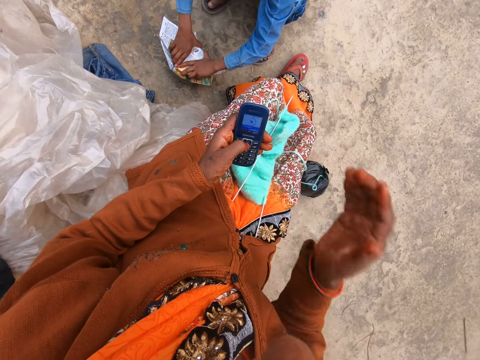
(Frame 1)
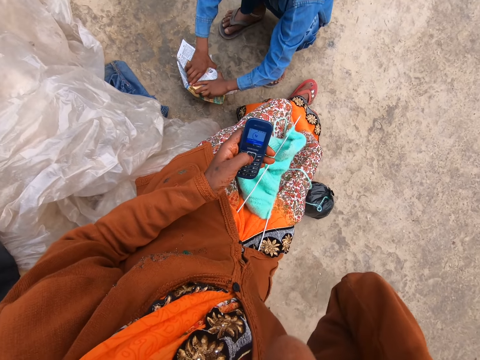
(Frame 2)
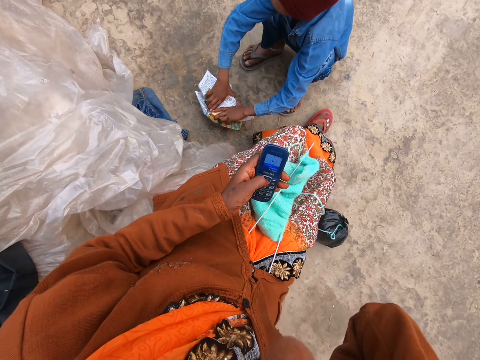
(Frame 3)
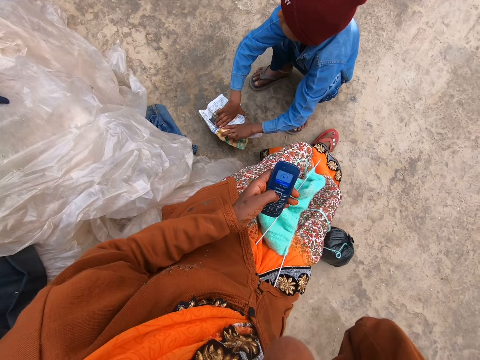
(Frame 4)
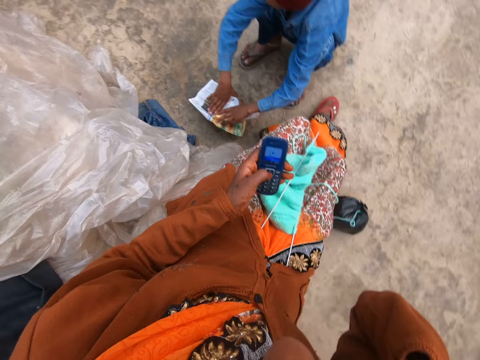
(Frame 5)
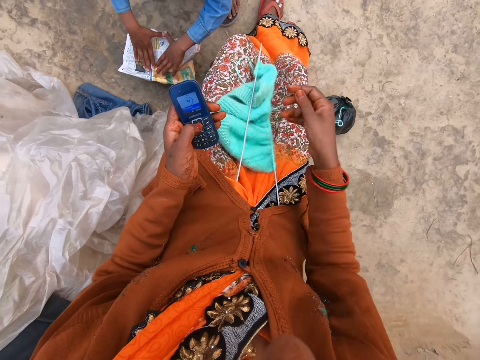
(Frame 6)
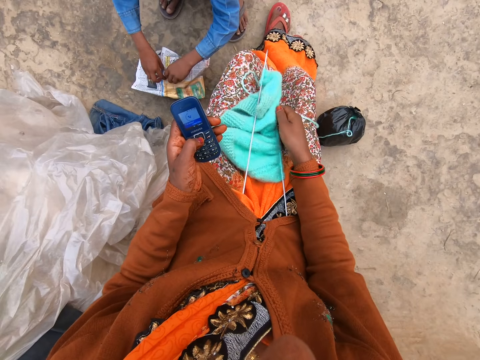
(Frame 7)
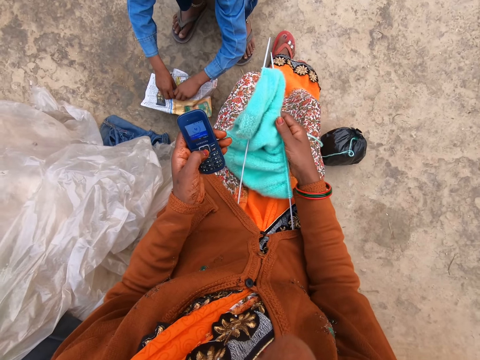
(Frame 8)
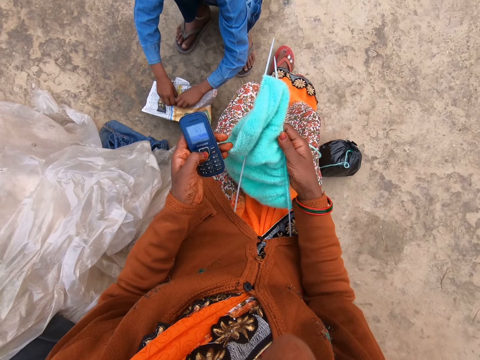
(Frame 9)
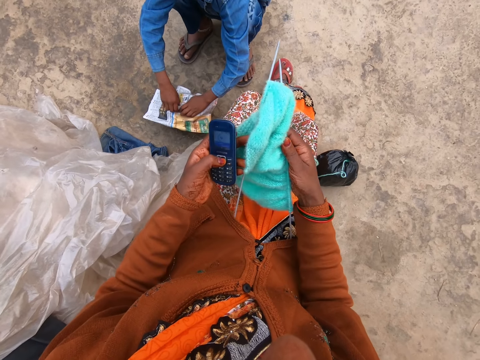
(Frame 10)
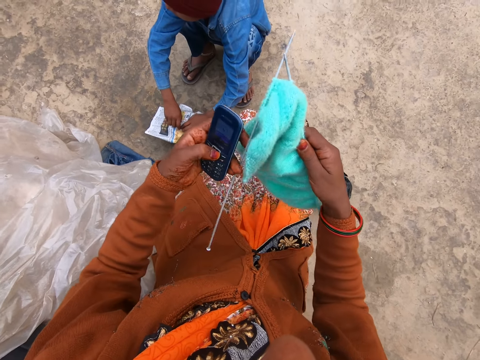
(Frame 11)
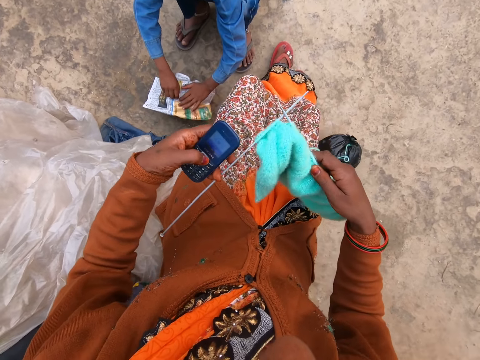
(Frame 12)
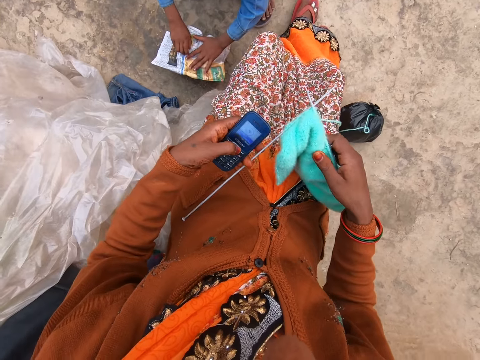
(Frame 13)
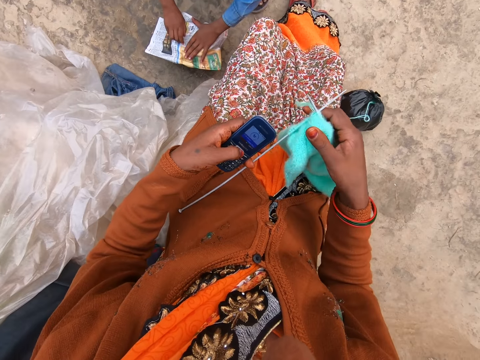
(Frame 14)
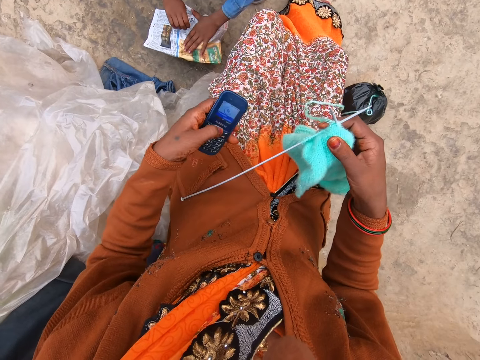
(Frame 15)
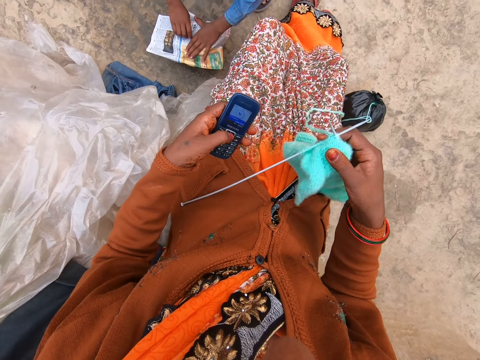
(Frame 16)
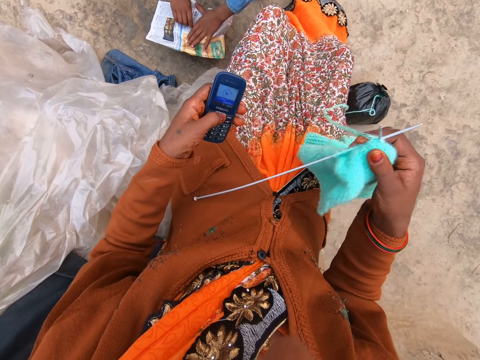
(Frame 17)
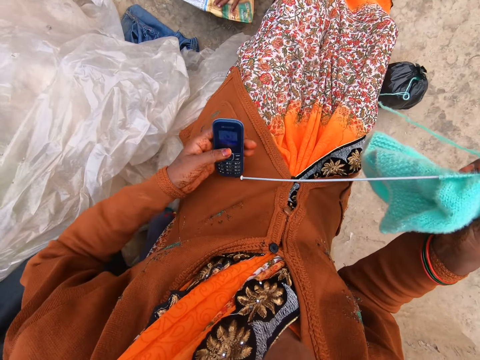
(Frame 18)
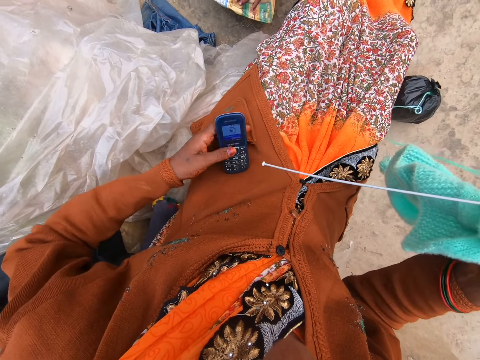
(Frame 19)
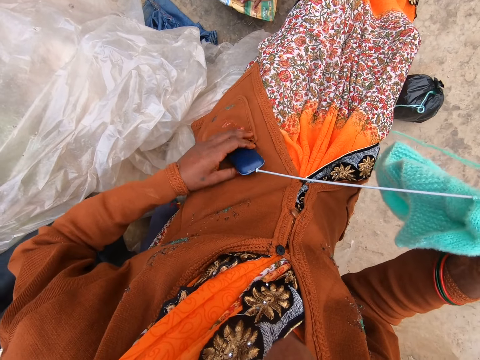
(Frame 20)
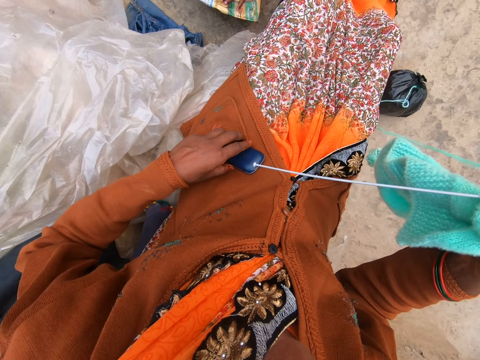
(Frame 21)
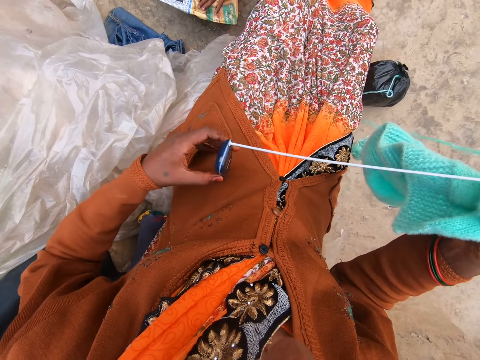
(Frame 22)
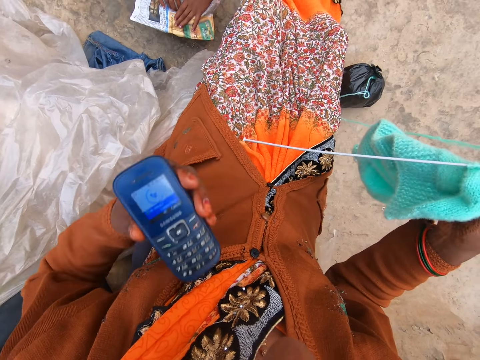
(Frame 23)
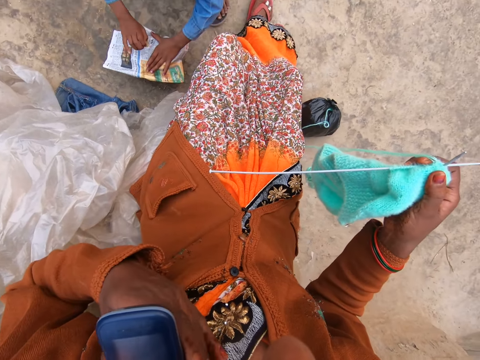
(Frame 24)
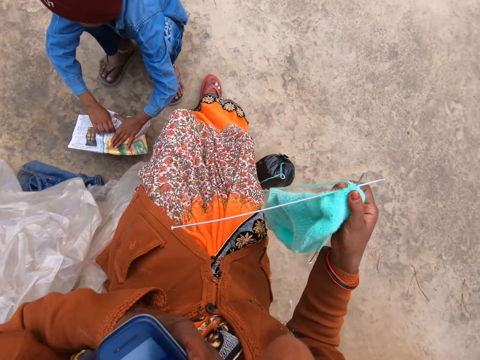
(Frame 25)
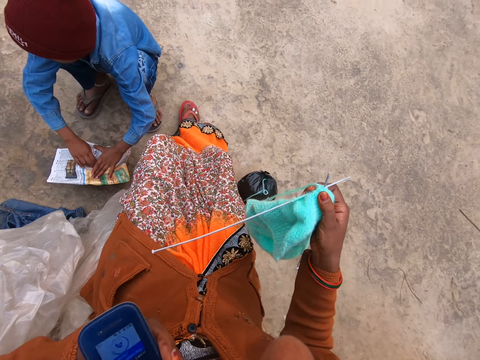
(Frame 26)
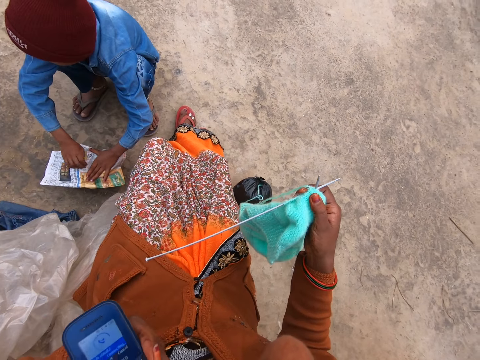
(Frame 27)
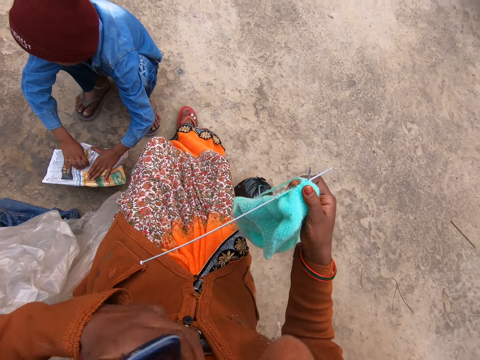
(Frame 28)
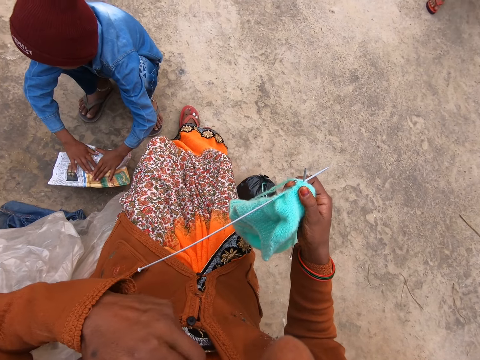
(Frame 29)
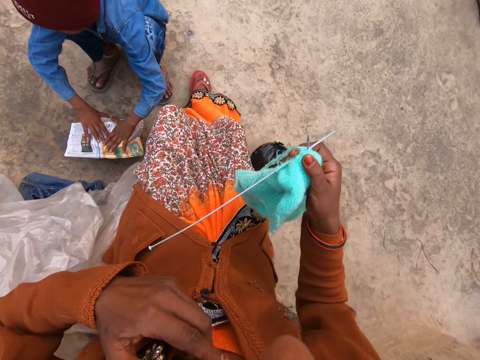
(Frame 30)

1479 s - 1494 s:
The camera wearer touches her head with her right hand. She picks up the knitted yarn and knitting pin from her leg with her right hand. She holds the knitted yarn and the knitting pins with her right hand. She places the cellphone on her jacket in the pocket. She removes the cellphone from the pocket. She places the cellphone on her chest.

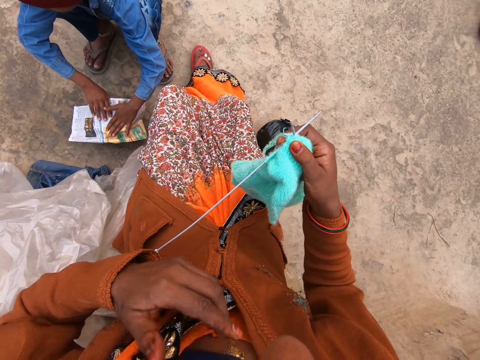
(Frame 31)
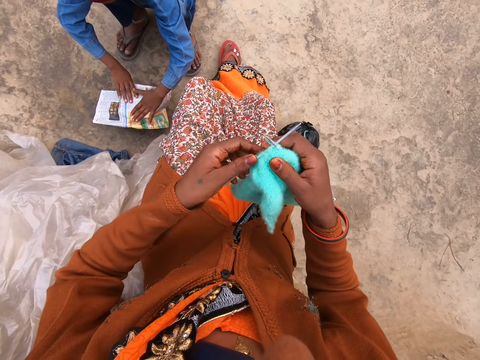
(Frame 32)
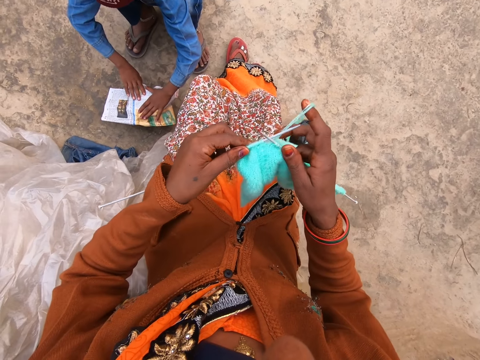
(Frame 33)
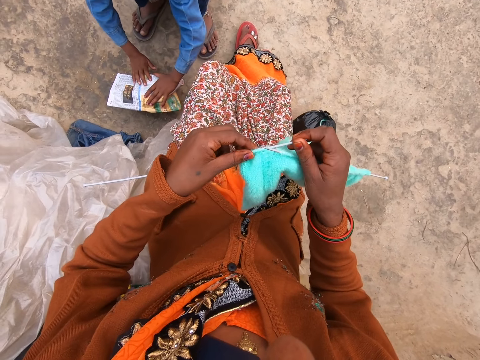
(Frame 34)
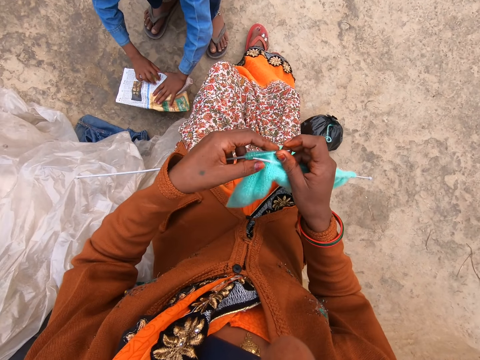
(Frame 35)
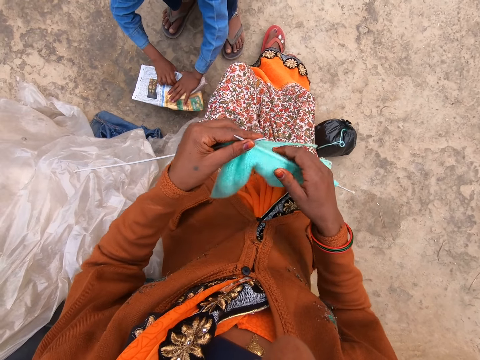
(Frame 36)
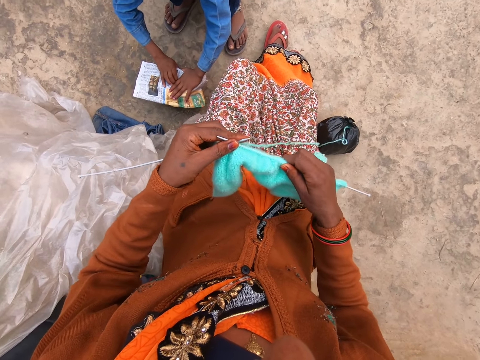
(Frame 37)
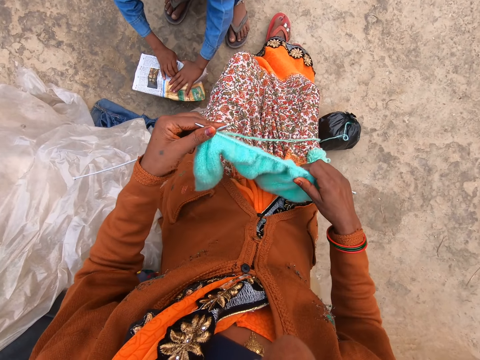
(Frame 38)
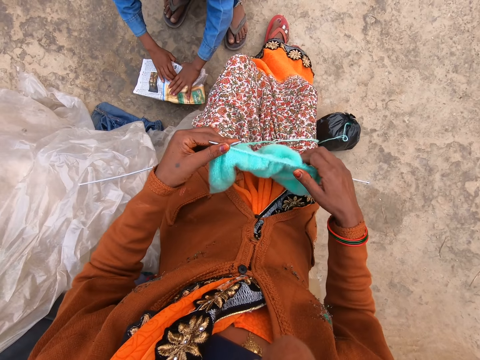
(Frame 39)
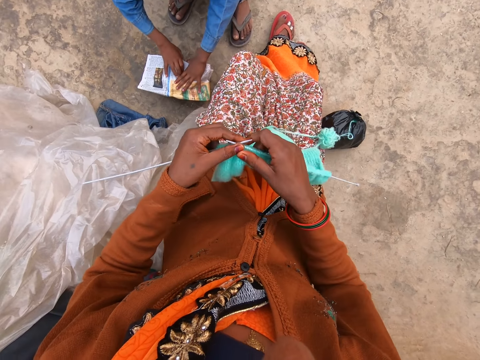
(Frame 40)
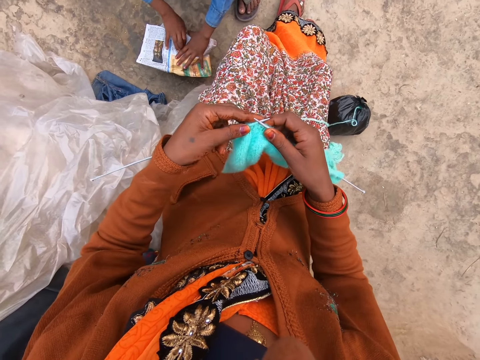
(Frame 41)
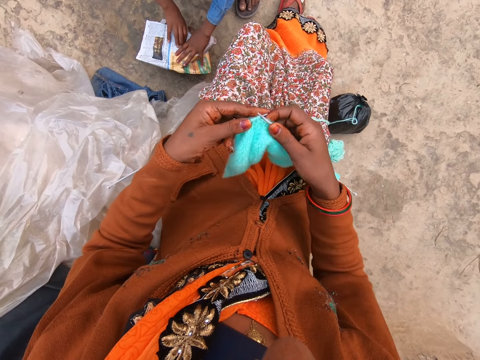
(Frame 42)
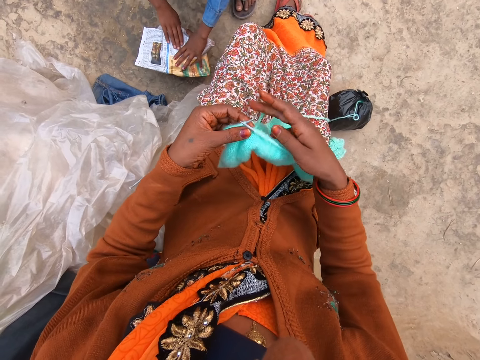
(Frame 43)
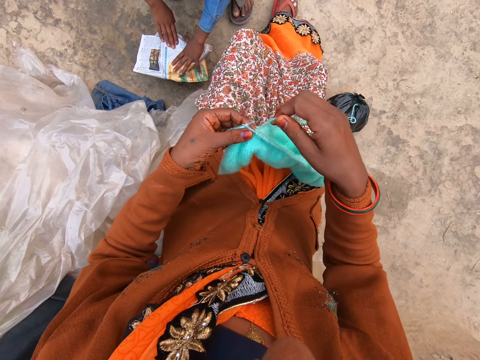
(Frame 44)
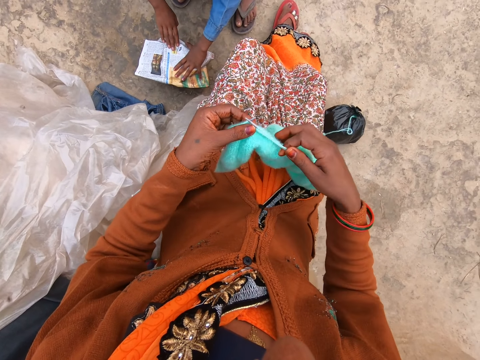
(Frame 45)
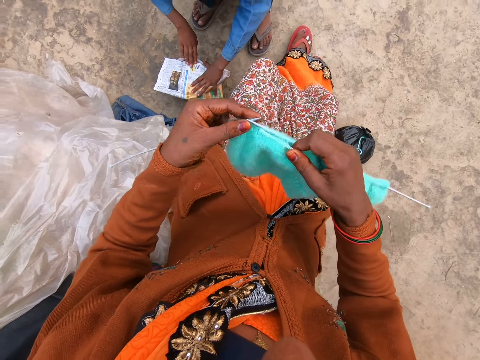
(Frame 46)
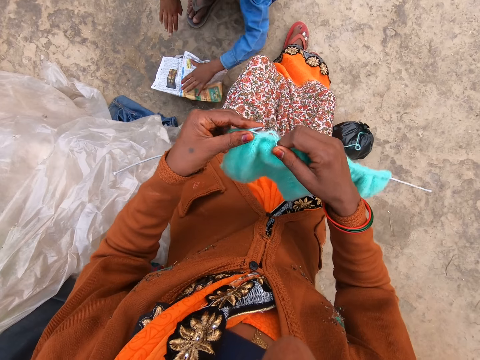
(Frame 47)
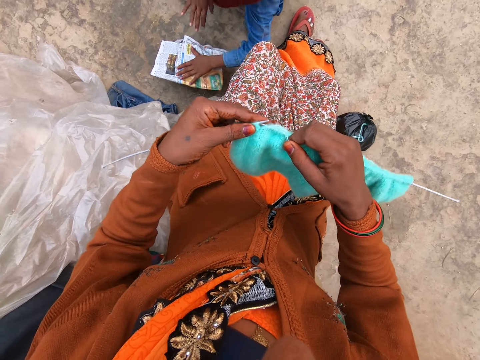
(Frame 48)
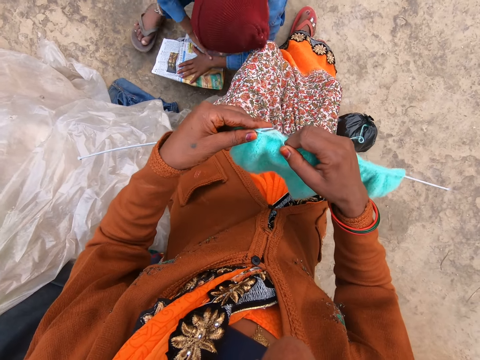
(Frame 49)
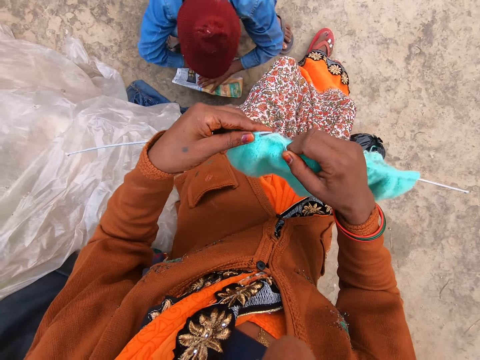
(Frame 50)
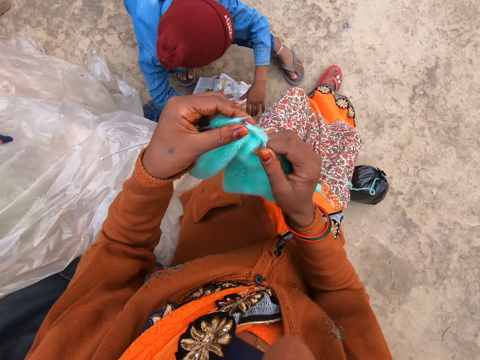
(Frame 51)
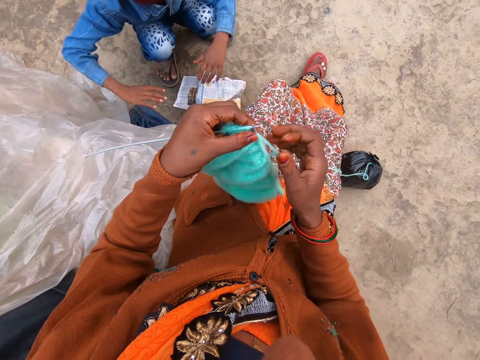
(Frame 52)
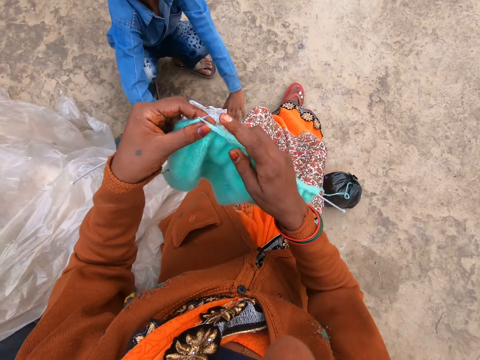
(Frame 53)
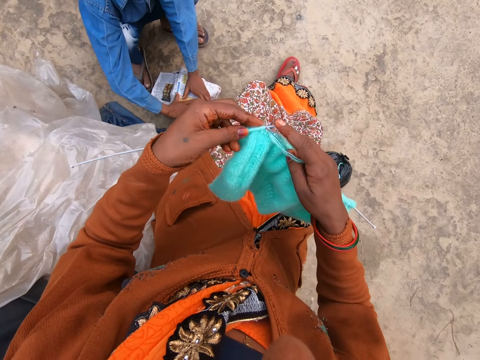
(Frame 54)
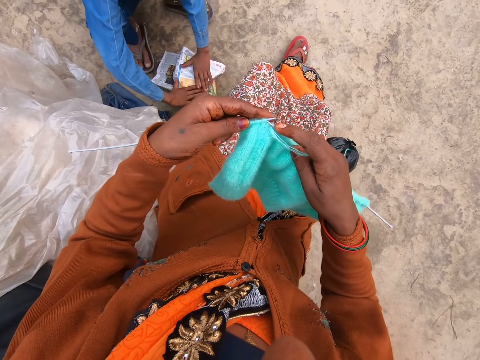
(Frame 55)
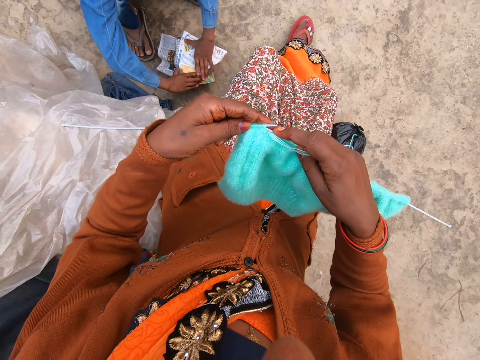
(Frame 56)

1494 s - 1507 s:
The camera wearer adjusts the knitted yarn on the knitting pin with her right hand. She knits yarn with two knitting pins in both hands. The woman speaks to the boy. The boy speaks to the woman.
